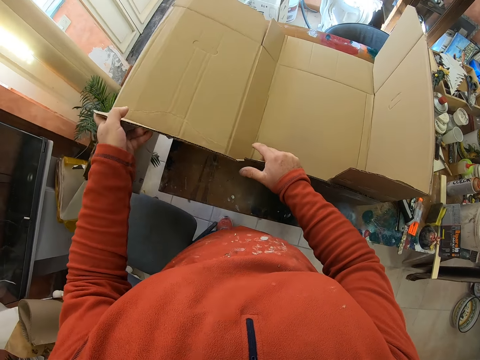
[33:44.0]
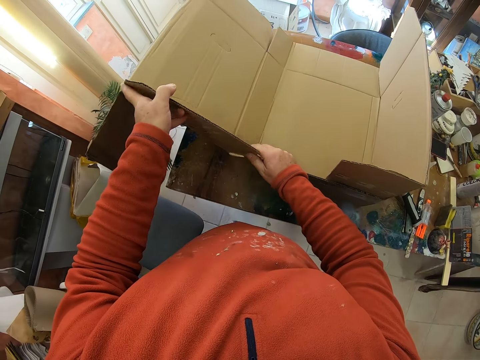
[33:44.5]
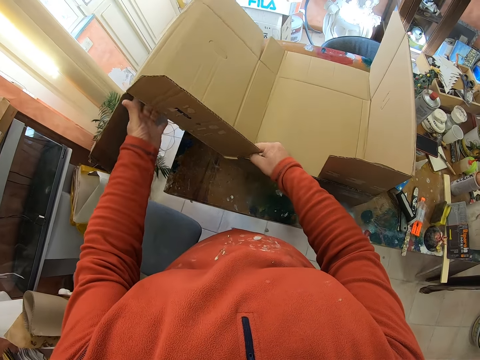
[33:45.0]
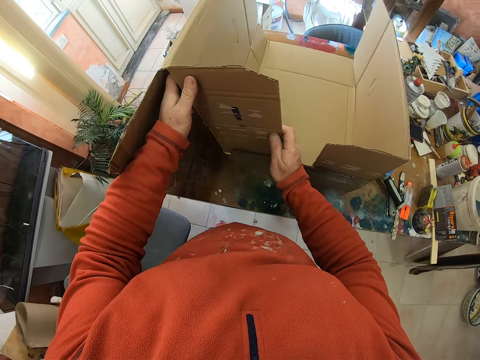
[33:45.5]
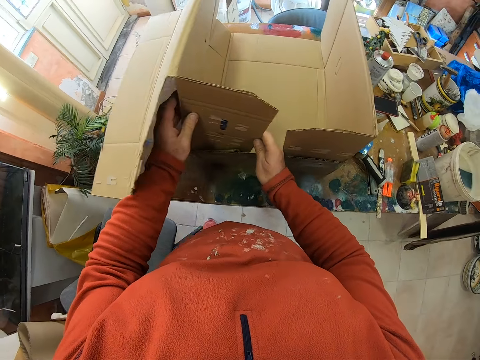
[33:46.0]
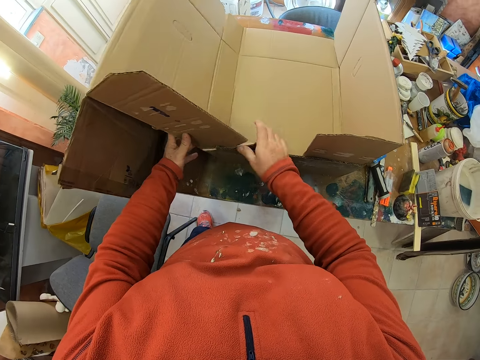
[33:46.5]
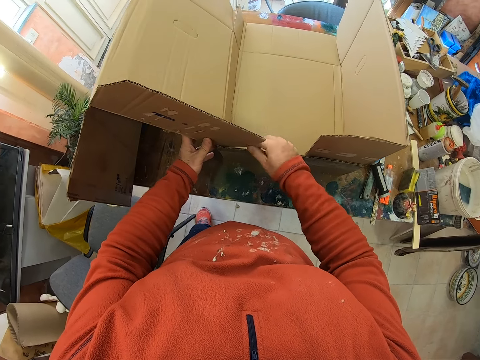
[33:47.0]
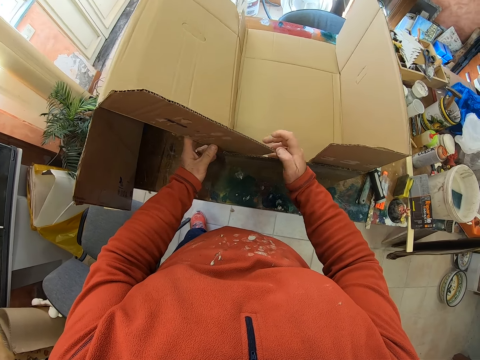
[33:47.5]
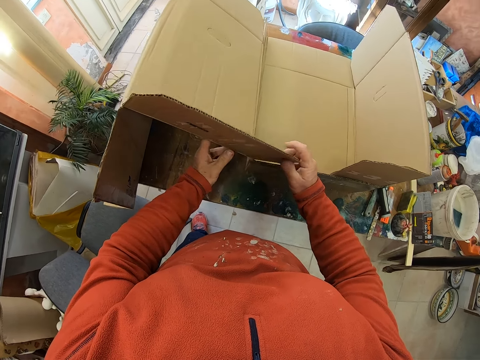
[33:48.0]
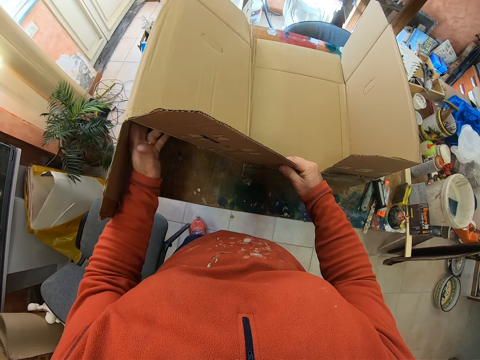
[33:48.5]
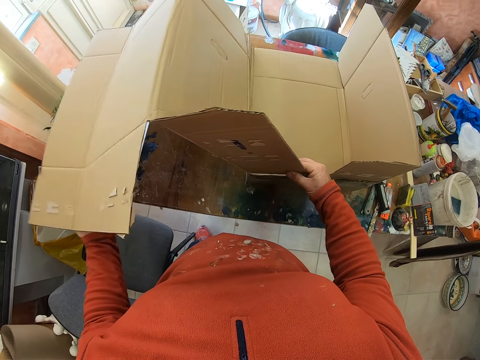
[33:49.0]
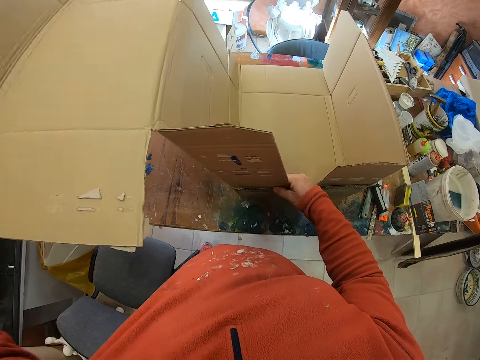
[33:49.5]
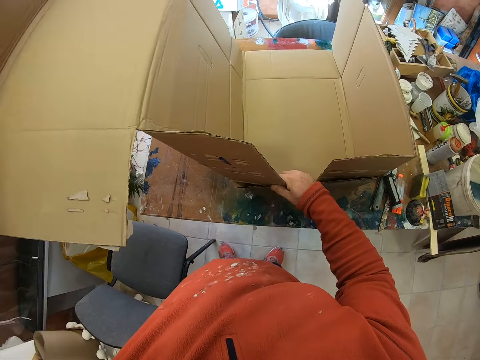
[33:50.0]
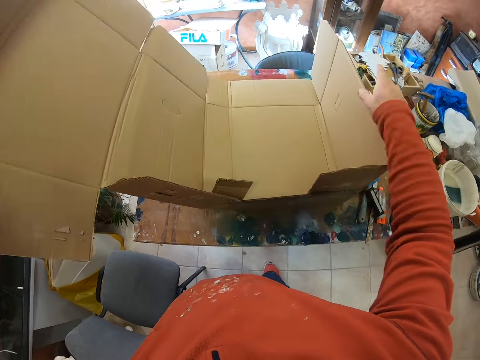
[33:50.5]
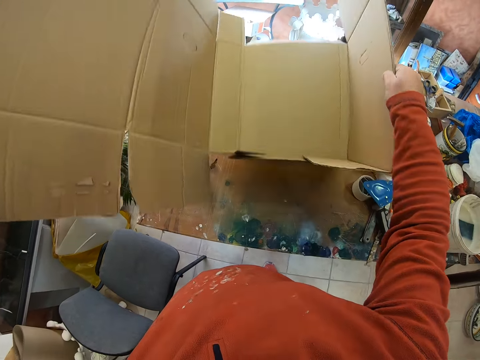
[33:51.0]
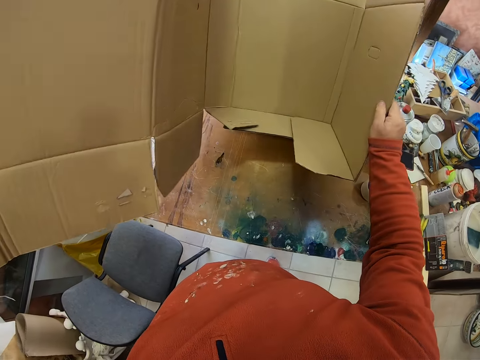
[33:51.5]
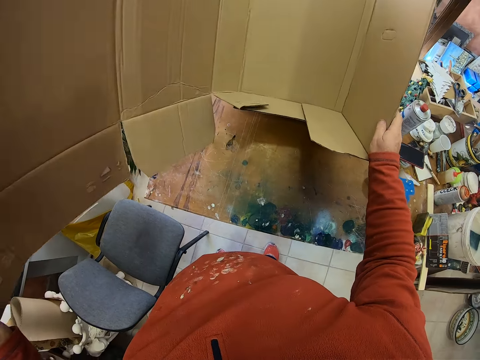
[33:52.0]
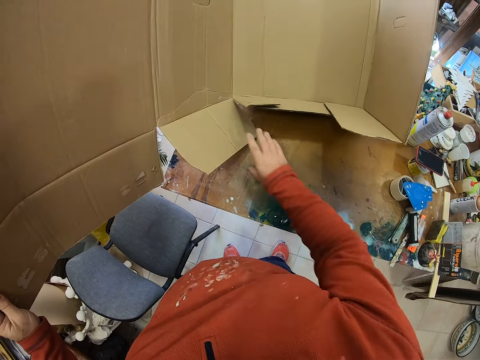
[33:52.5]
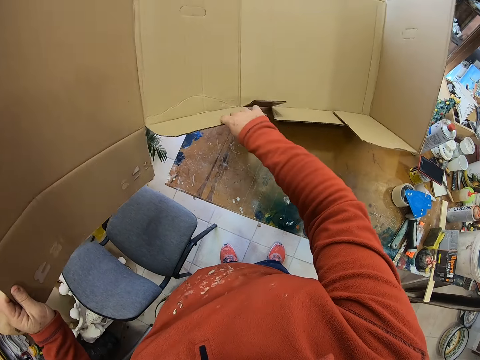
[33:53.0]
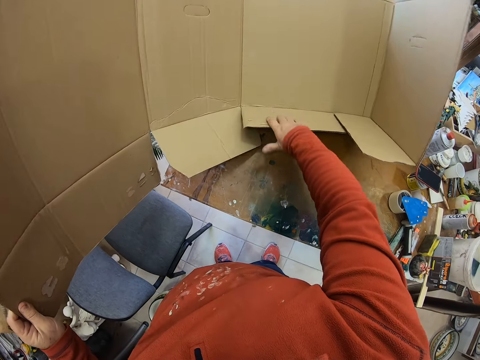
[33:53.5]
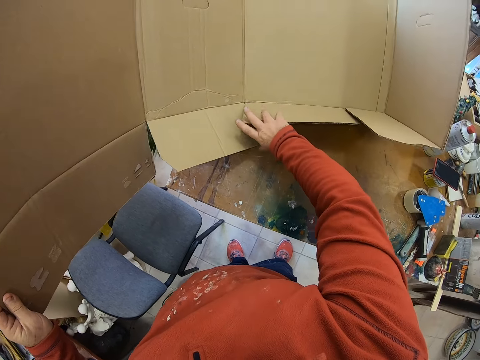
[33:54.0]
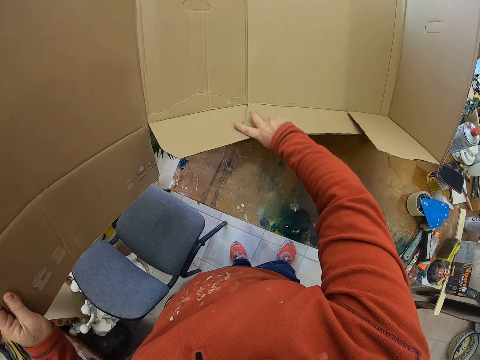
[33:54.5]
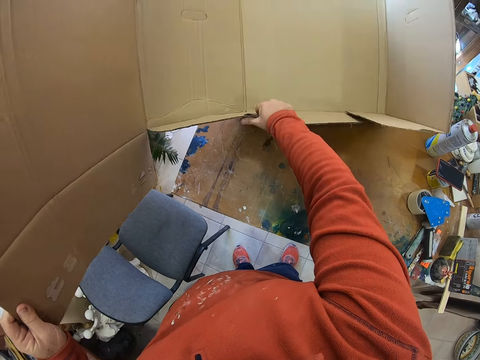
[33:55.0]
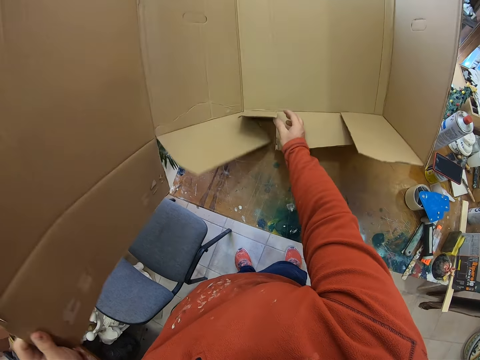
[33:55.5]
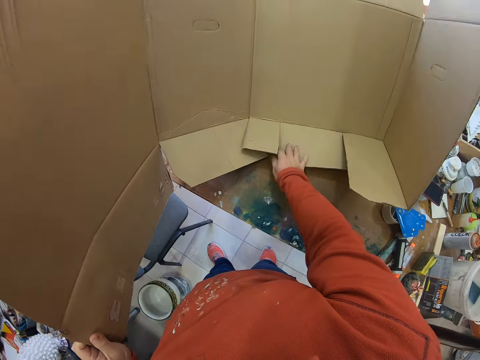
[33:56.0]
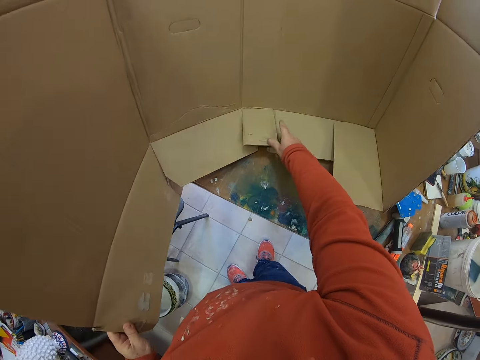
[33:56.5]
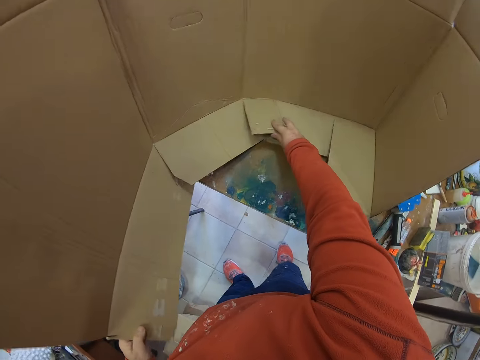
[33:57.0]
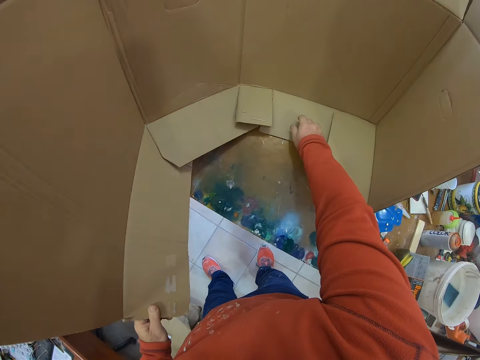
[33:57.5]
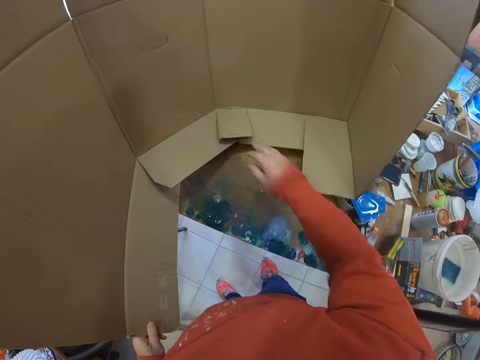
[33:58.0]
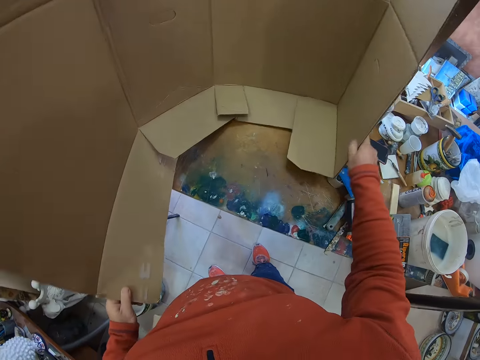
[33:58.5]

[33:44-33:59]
The camera wearer folds a carton. They hold the carton.

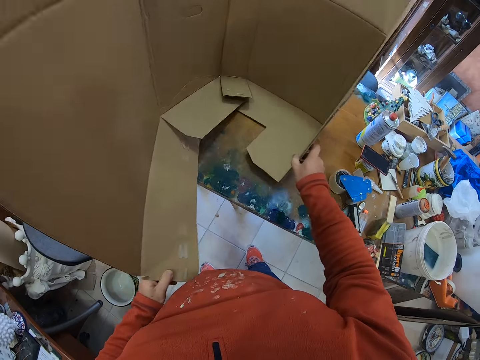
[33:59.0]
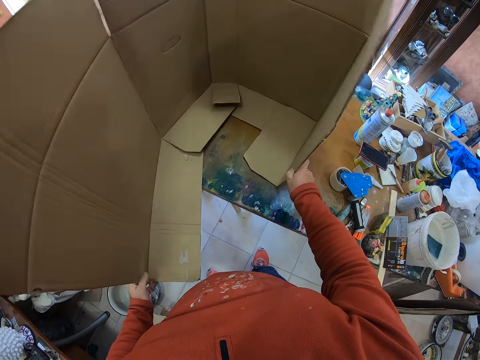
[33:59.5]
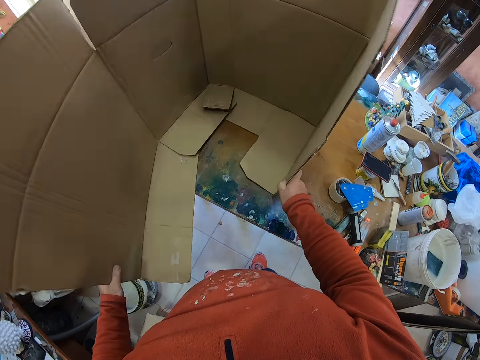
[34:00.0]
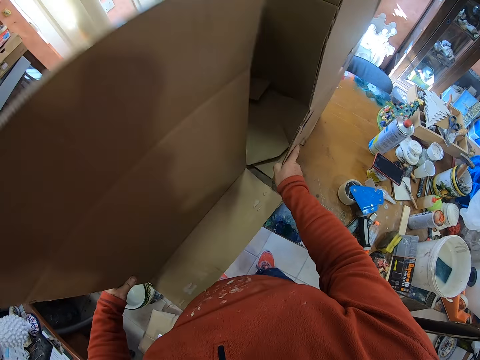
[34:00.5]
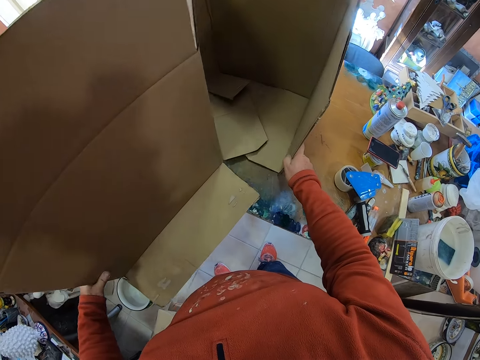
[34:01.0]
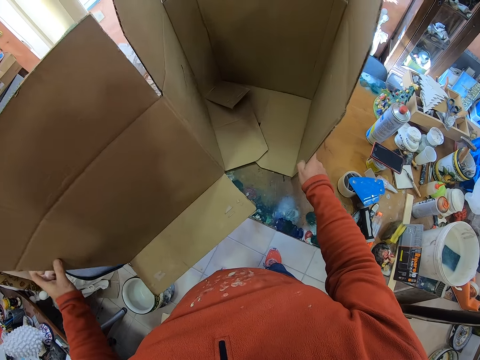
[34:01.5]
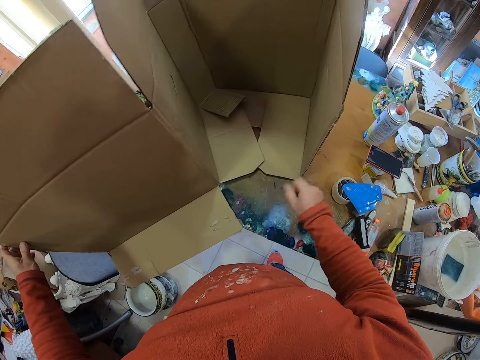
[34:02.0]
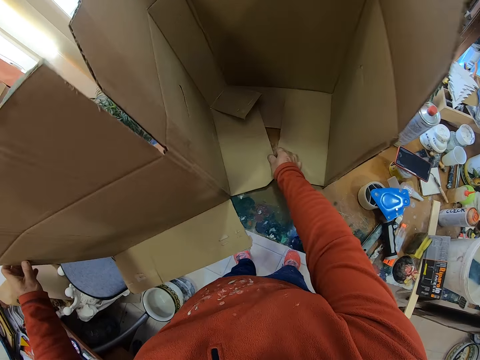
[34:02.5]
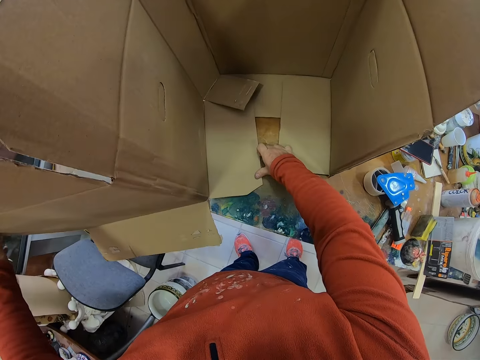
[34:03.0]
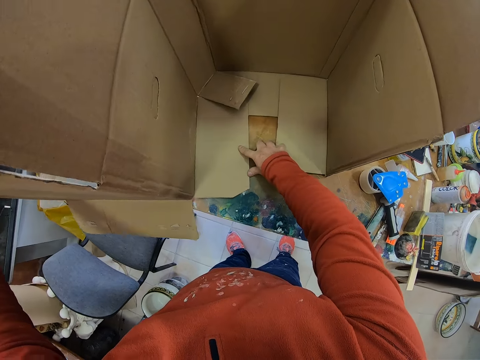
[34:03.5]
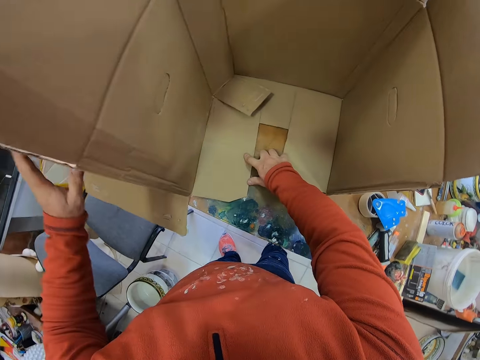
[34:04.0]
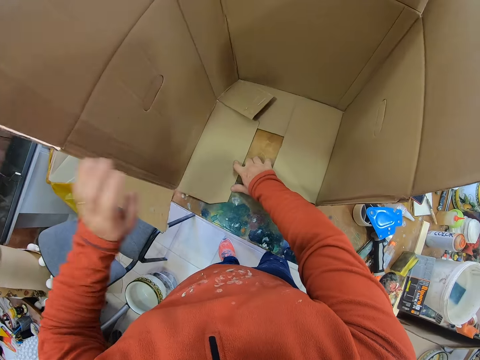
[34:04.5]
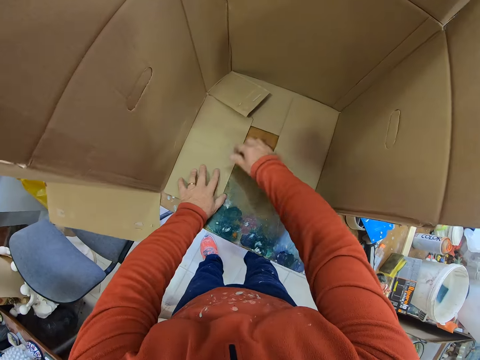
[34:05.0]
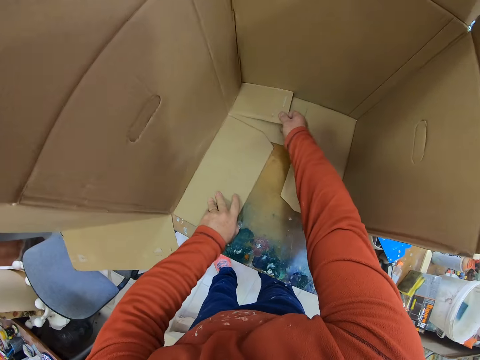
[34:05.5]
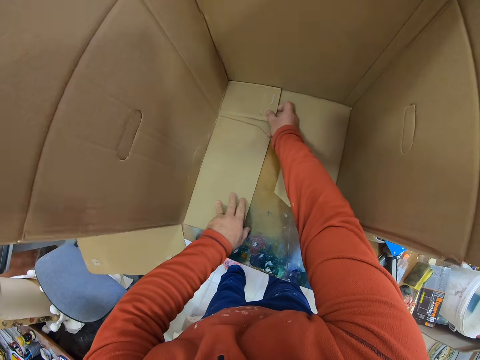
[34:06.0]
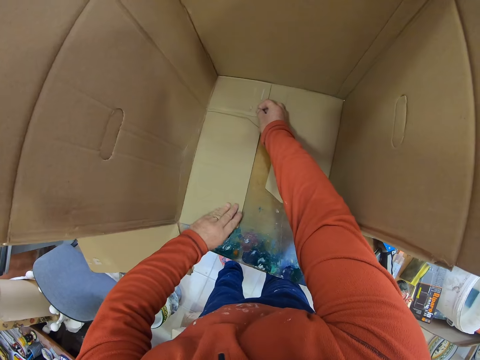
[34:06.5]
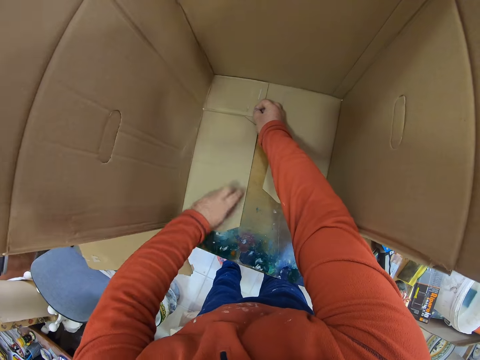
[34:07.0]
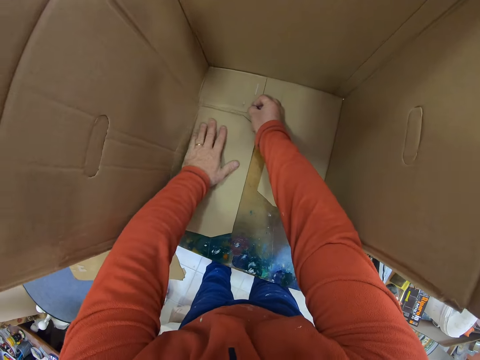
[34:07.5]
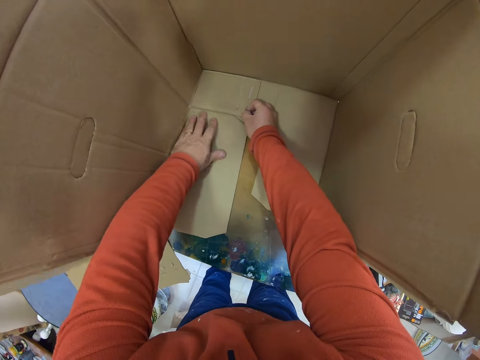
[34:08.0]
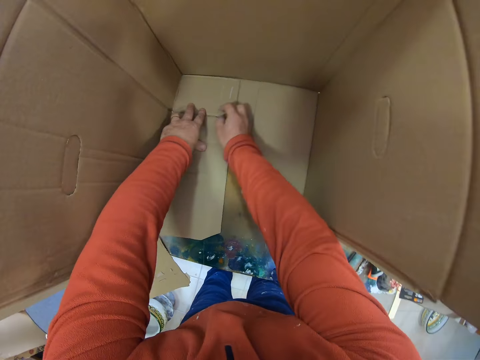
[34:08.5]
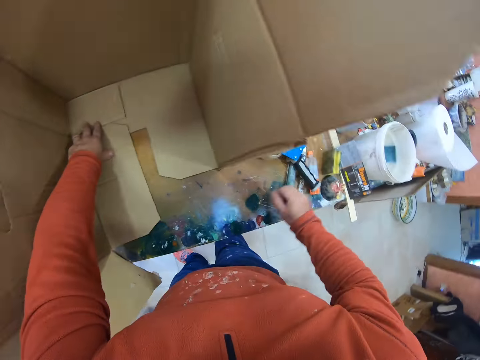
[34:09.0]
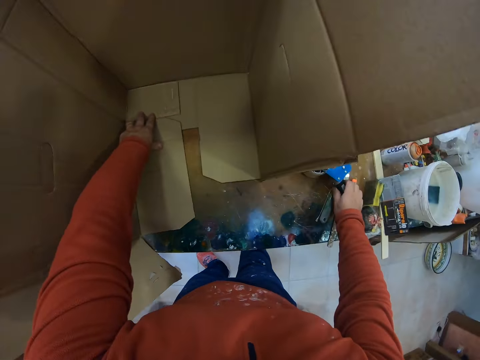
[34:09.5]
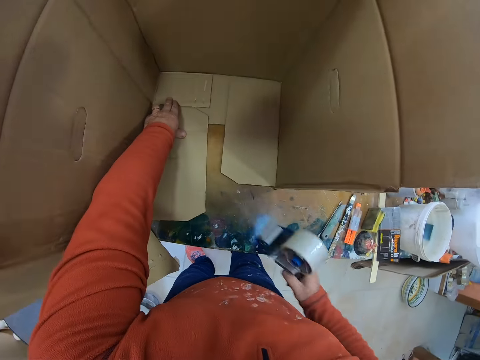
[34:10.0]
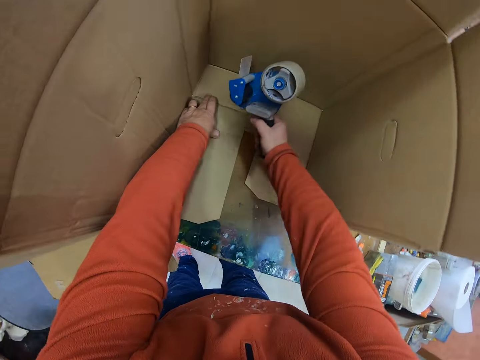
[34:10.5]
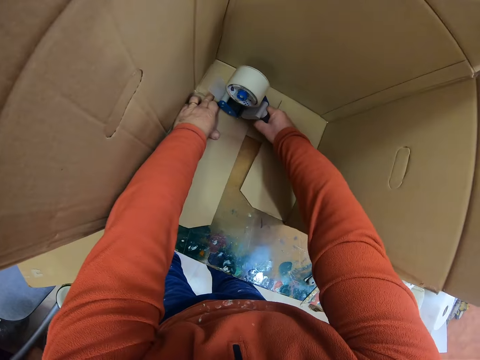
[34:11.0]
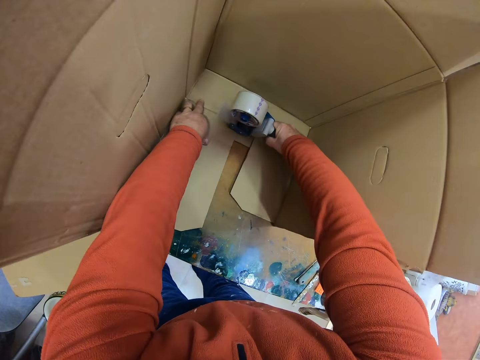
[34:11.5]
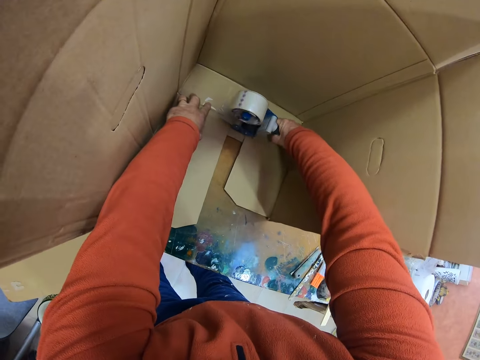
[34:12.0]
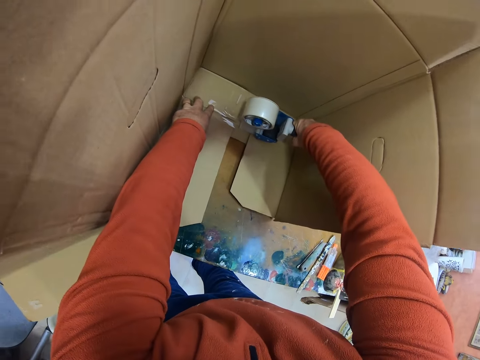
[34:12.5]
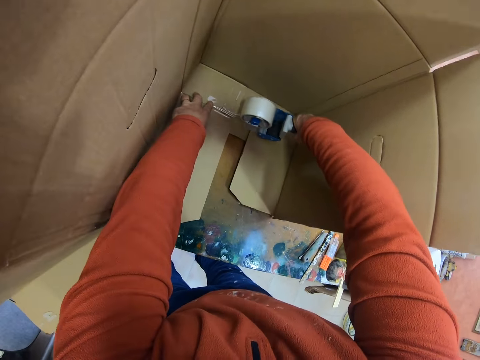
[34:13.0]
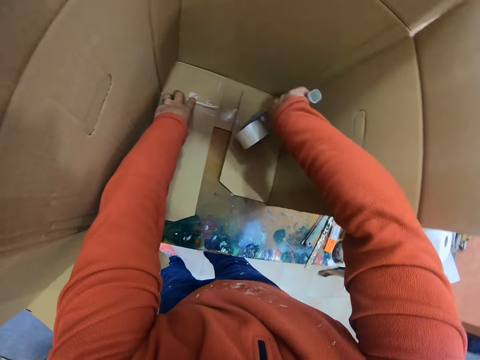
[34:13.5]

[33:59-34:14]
The camera wearer picks a hand tape dispenser from the table. They put Sellotape on the carton with the hand tape dispenser.
